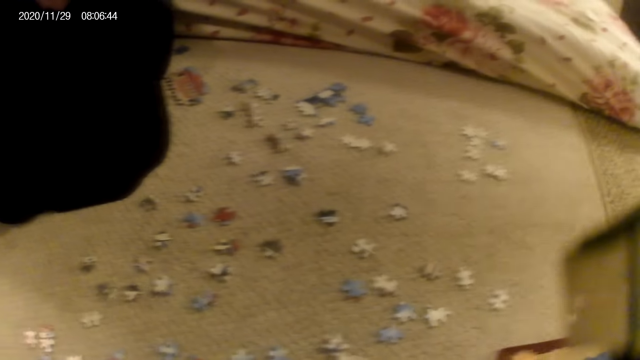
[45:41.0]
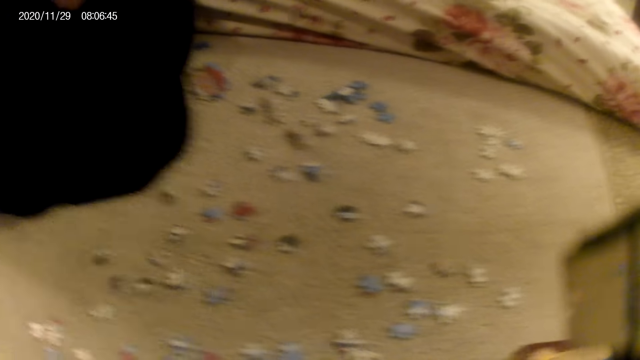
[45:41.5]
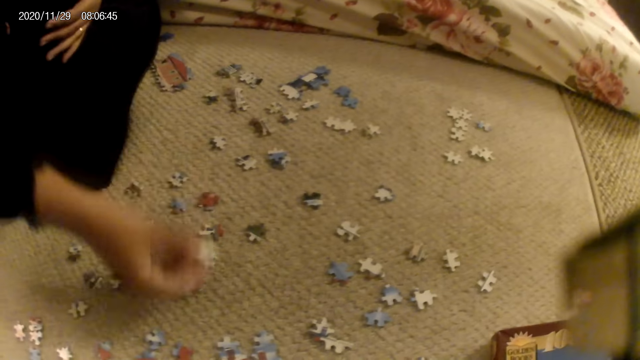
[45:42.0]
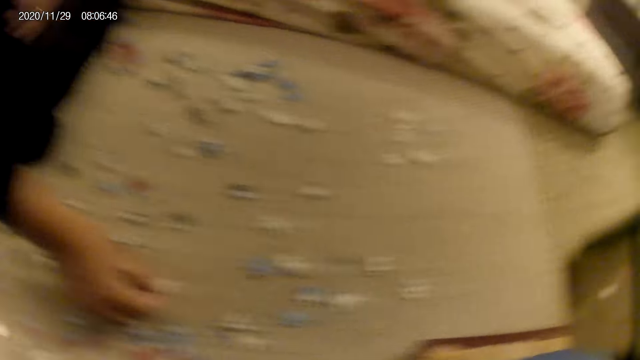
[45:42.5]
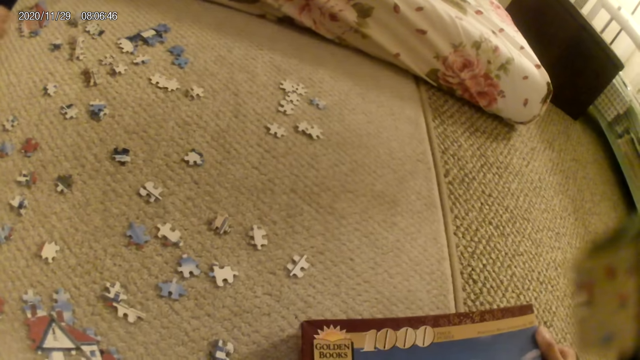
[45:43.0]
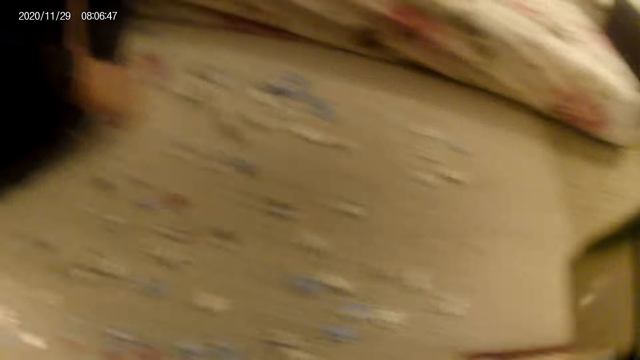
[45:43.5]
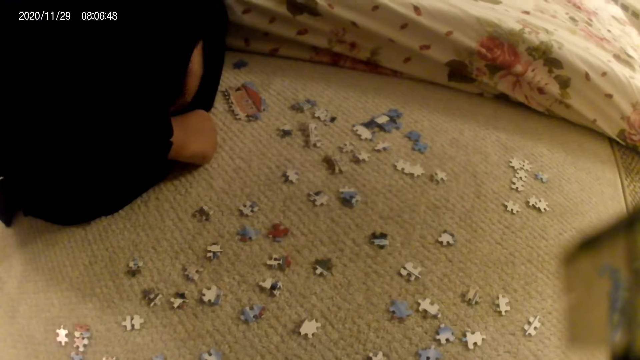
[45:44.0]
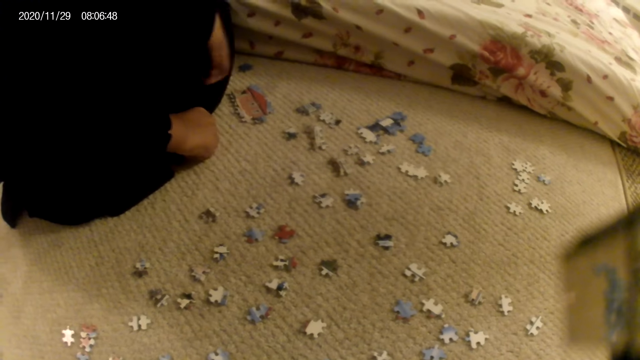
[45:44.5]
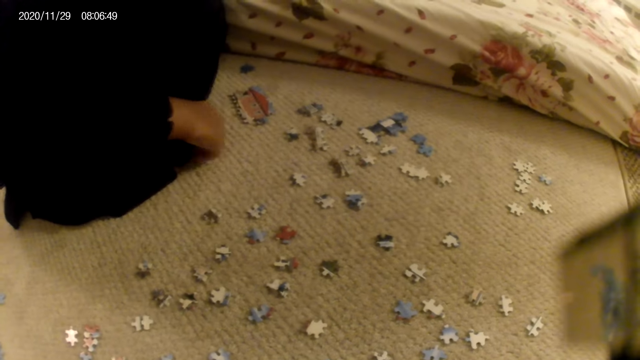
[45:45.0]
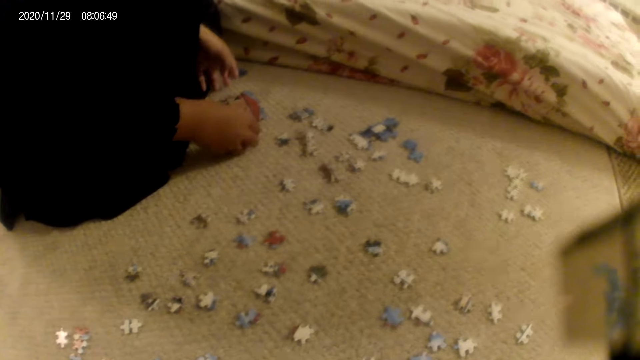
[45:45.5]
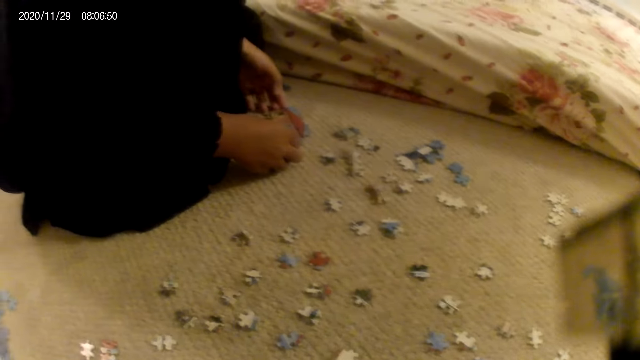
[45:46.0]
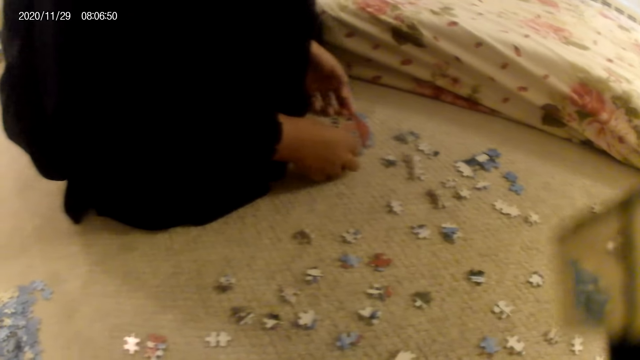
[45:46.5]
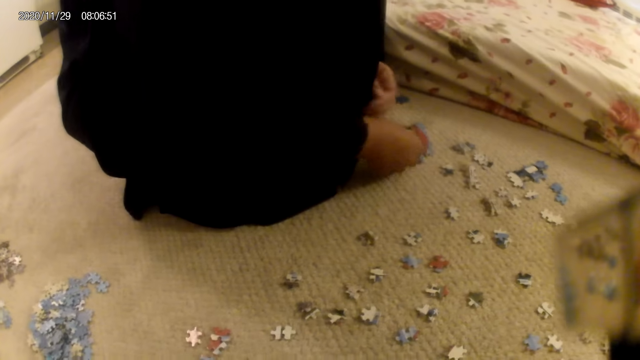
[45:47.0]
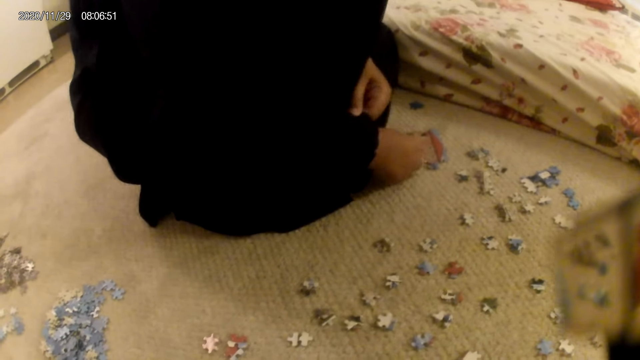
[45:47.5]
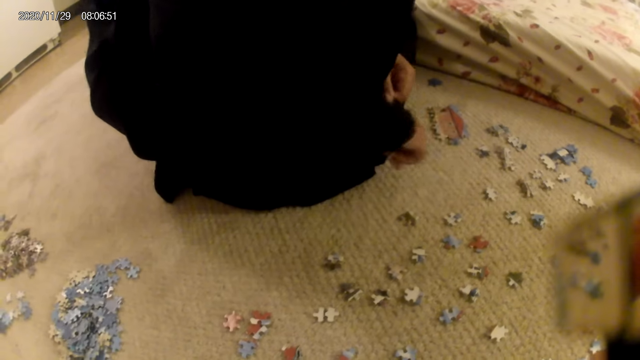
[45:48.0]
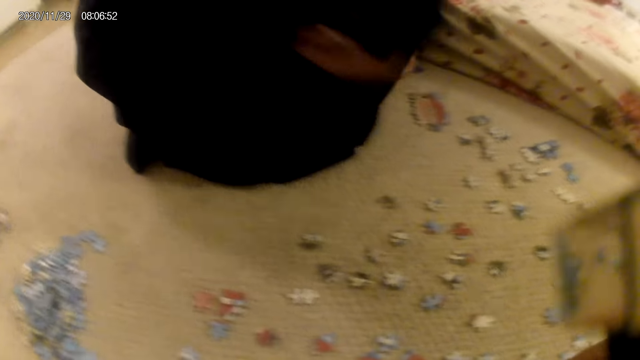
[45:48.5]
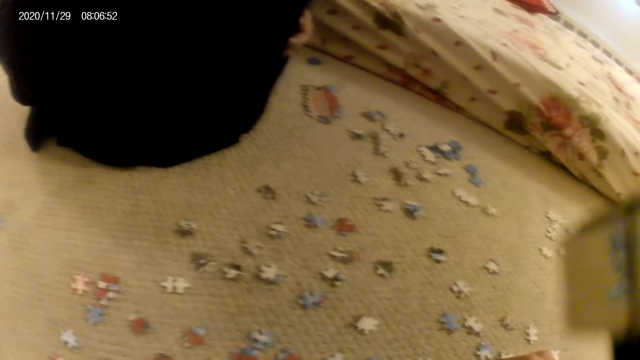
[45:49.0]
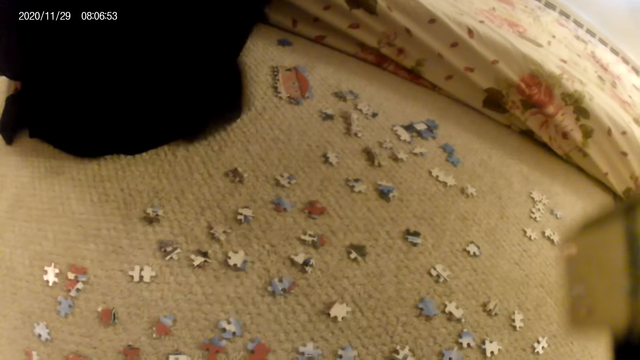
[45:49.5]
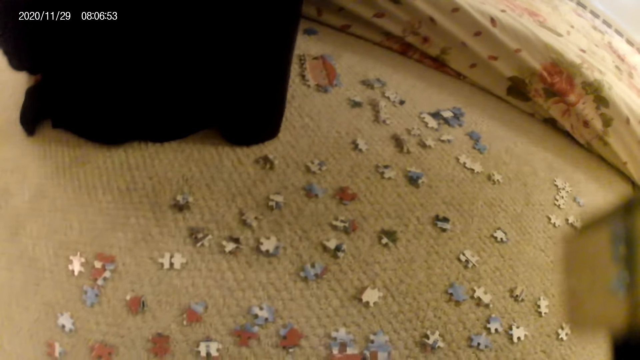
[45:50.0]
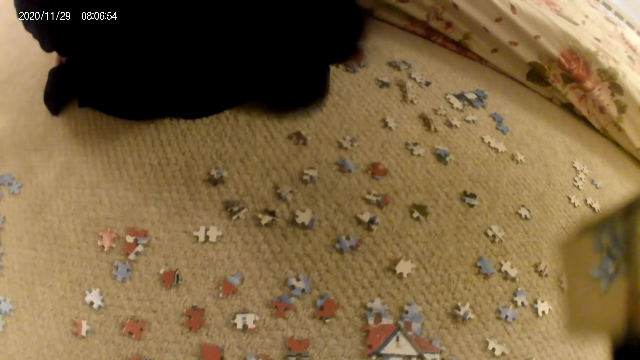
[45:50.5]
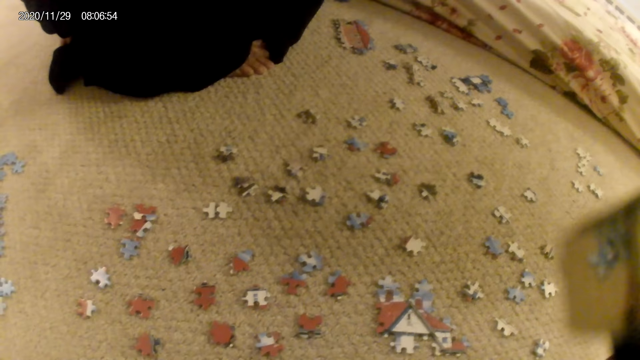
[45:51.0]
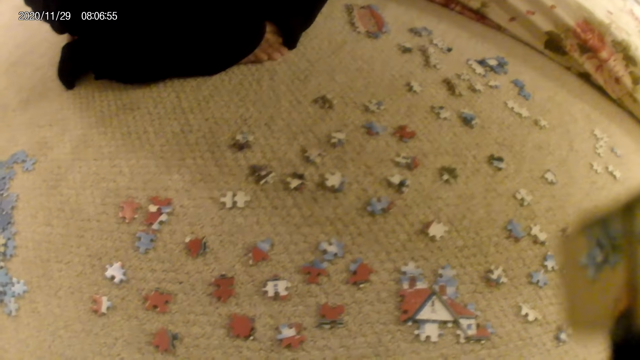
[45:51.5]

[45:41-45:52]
A lady places the puzzle piece on the floor. The lady moves the puzzle structure and adjusts the puzzle.

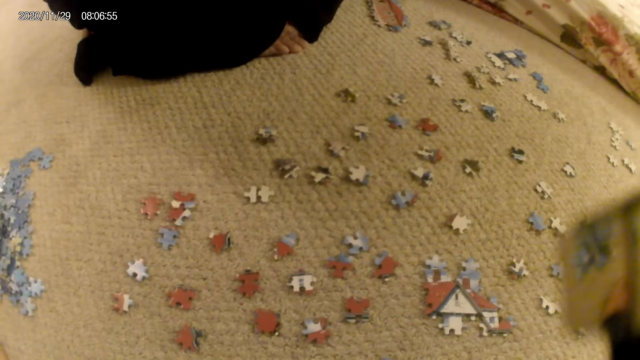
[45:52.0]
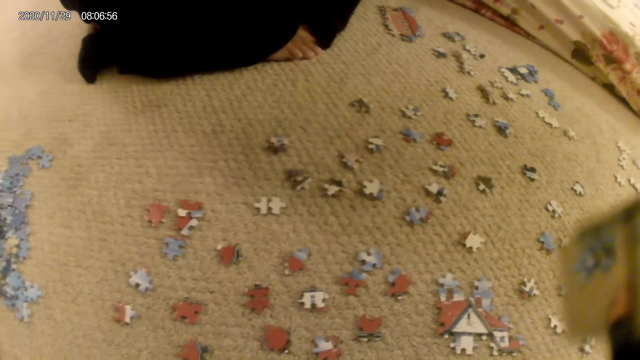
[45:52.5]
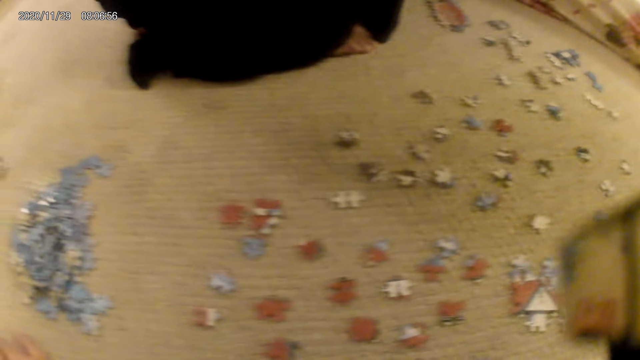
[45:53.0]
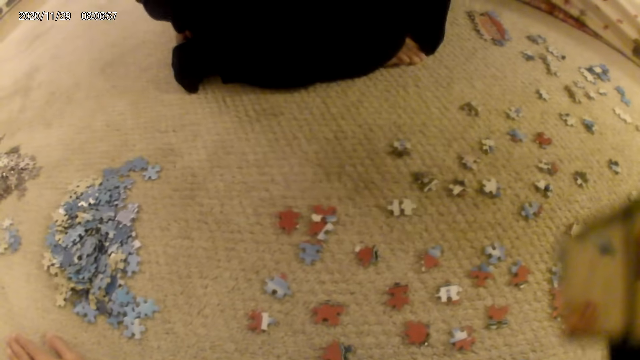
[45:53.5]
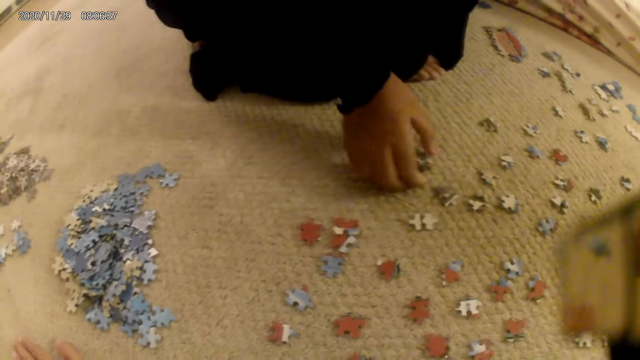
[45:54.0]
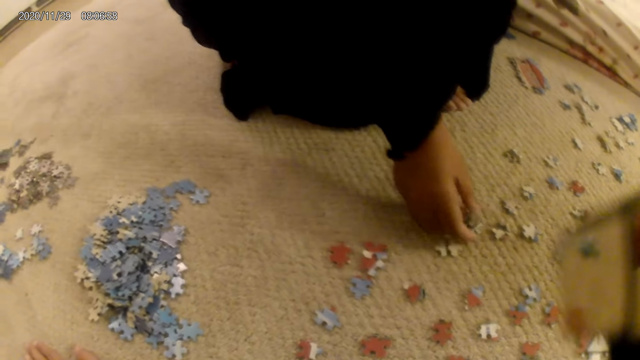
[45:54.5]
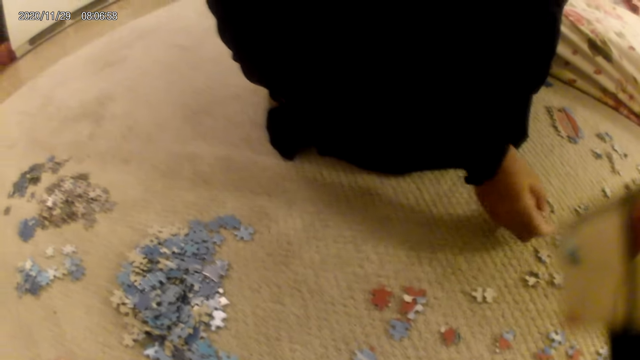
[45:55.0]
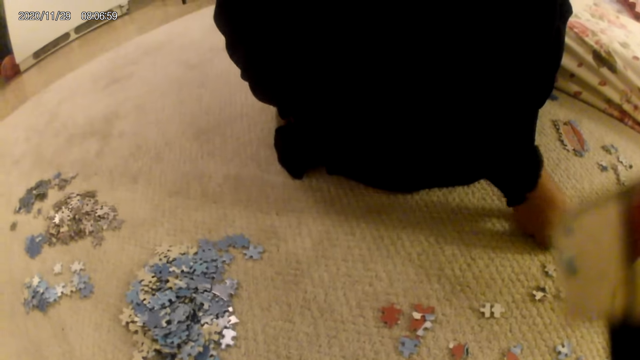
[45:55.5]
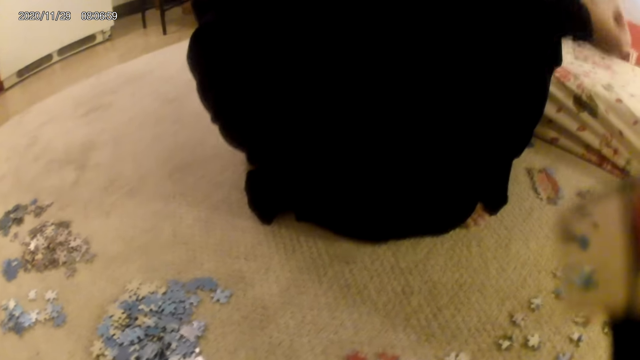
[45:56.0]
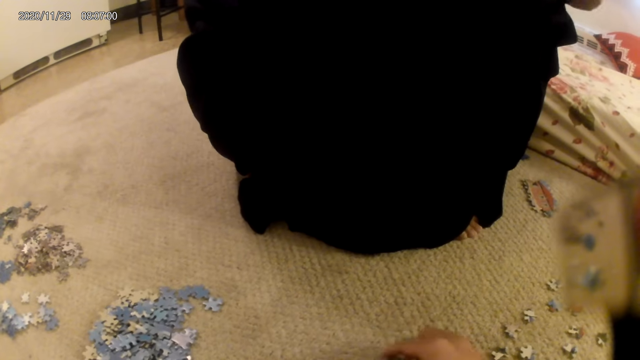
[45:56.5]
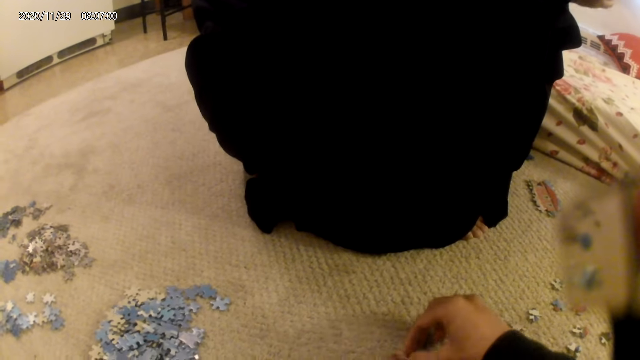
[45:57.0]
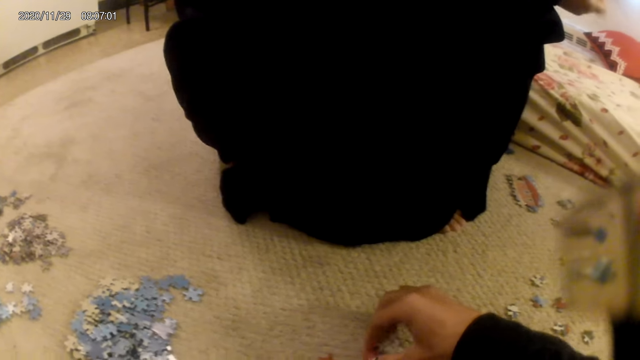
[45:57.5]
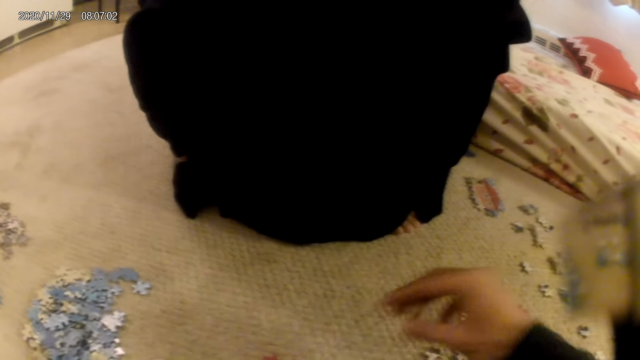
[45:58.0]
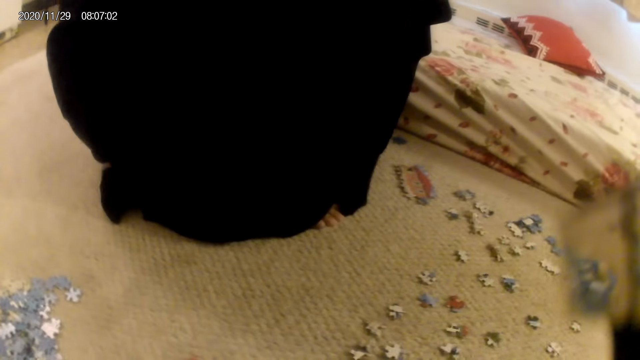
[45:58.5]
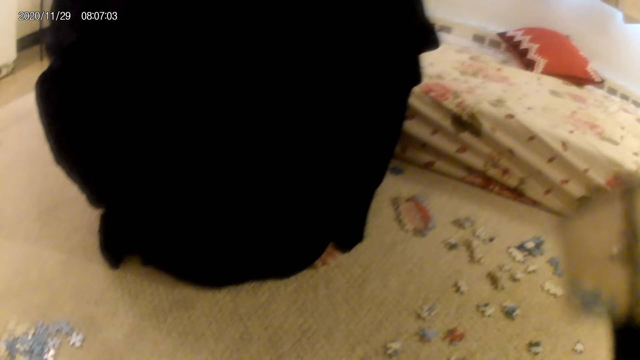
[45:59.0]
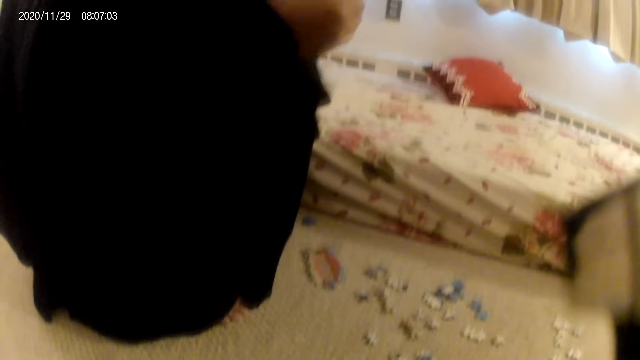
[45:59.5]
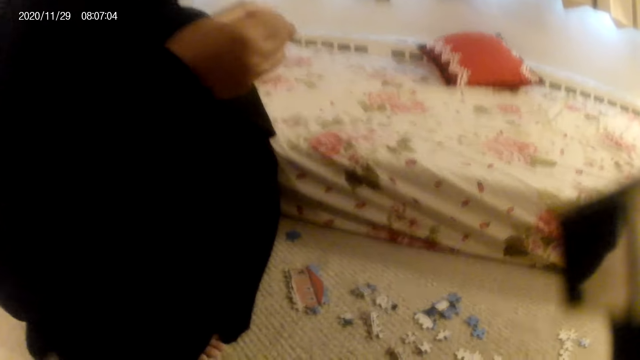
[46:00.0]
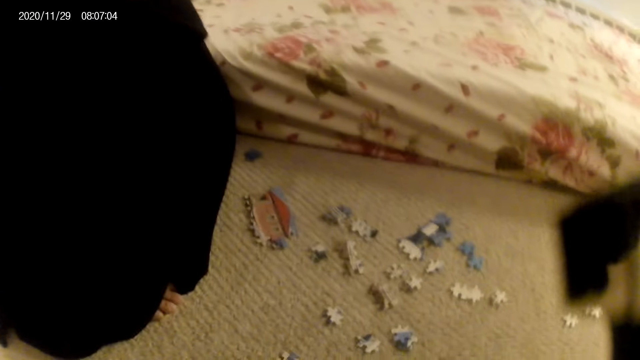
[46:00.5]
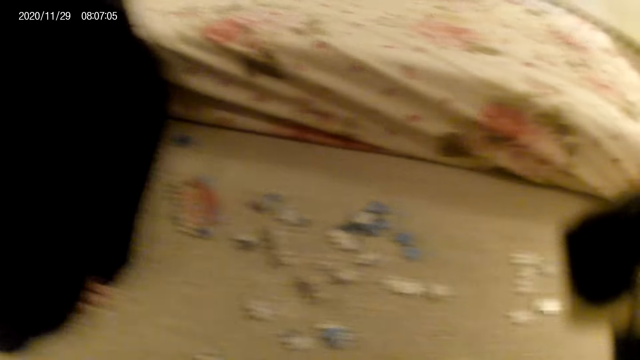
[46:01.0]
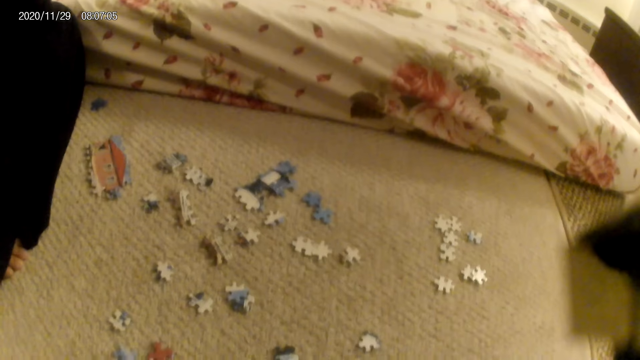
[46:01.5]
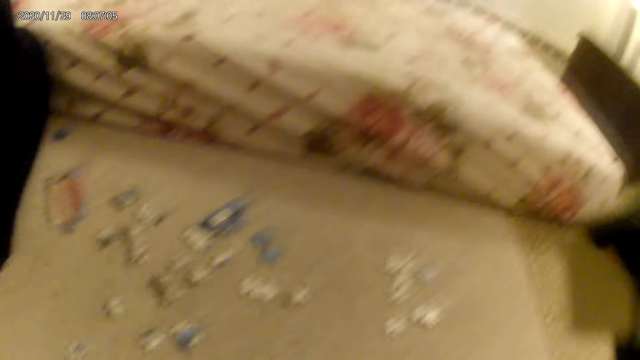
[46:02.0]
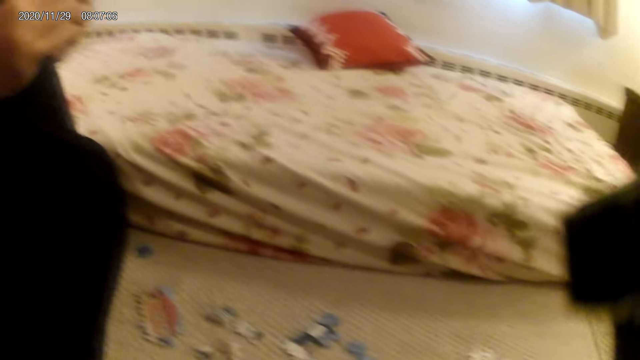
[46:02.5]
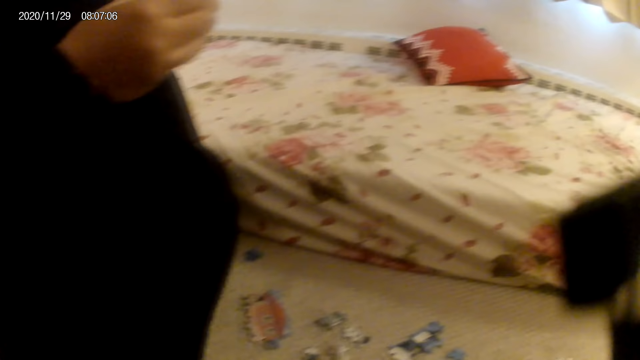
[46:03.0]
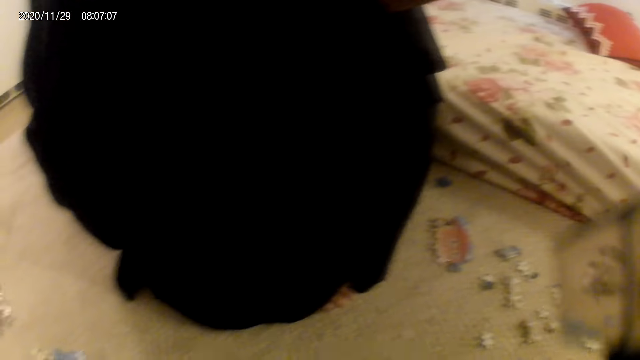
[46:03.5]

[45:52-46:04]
A lady picks up puzzle pieces and stares at the puzzle pieces. The camera wearer picks up a puzzle piece. They look around.
